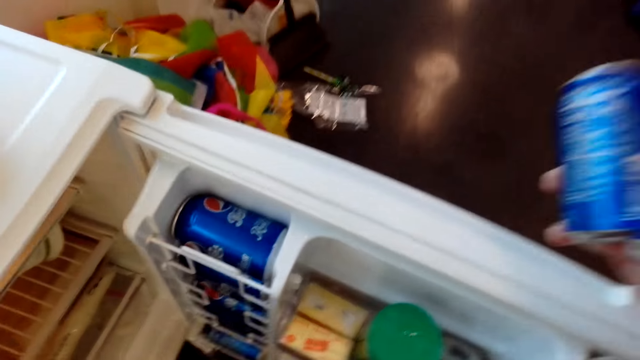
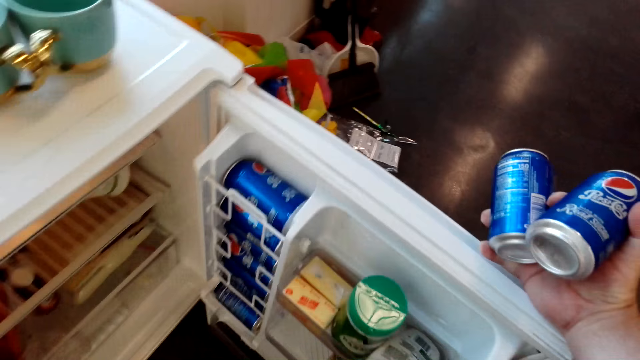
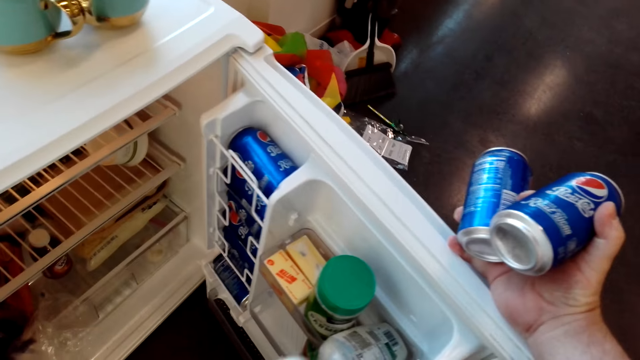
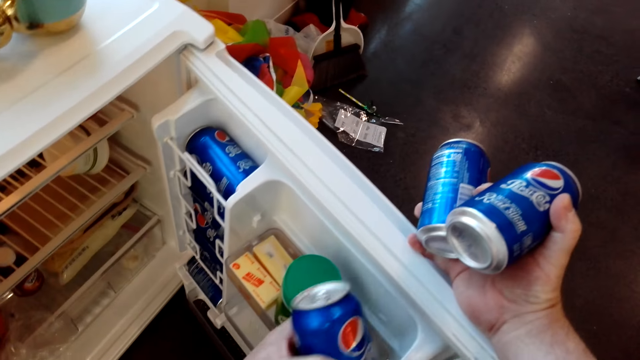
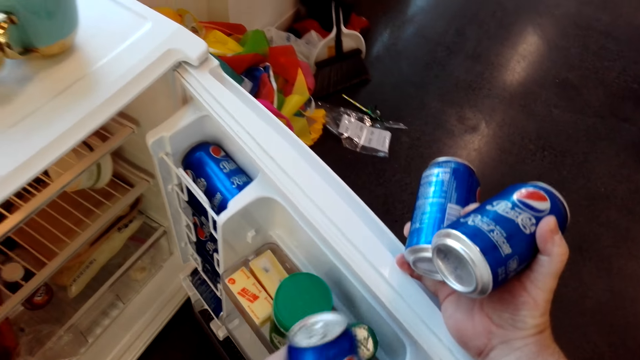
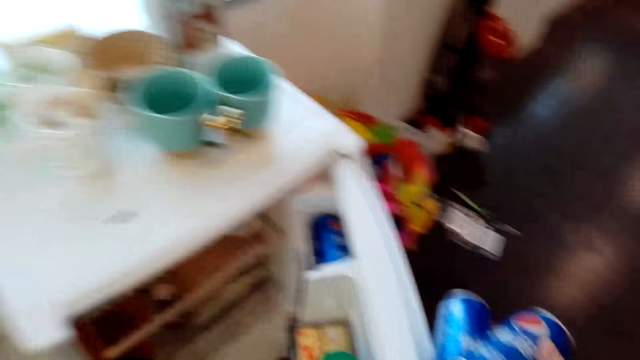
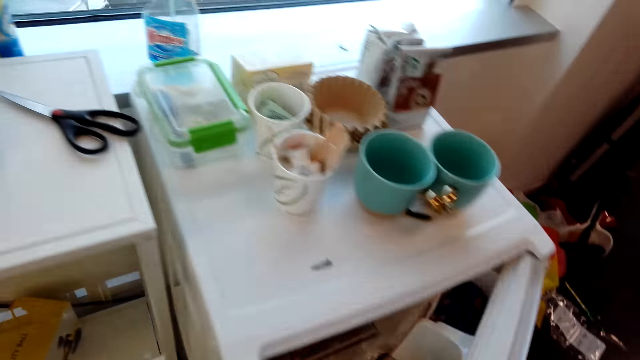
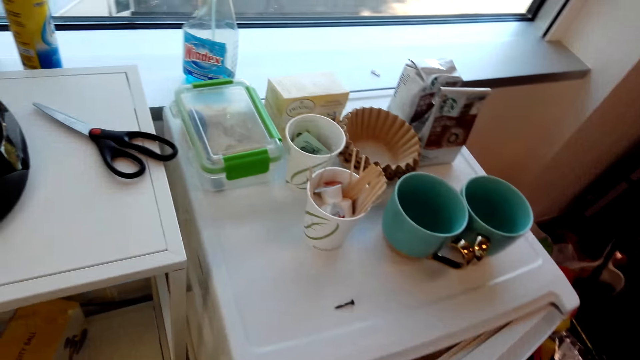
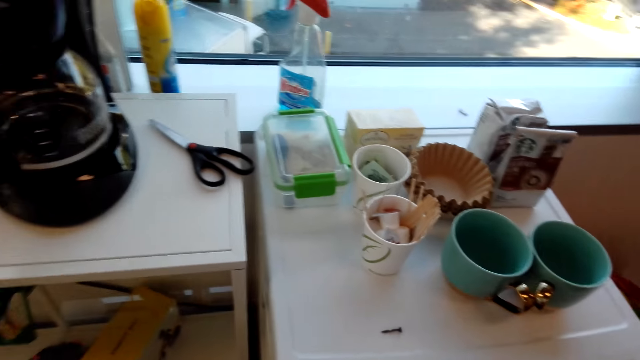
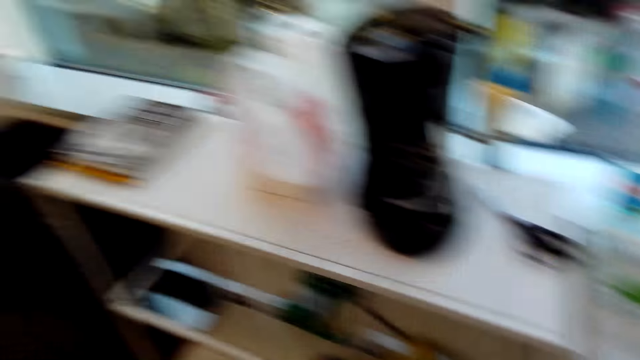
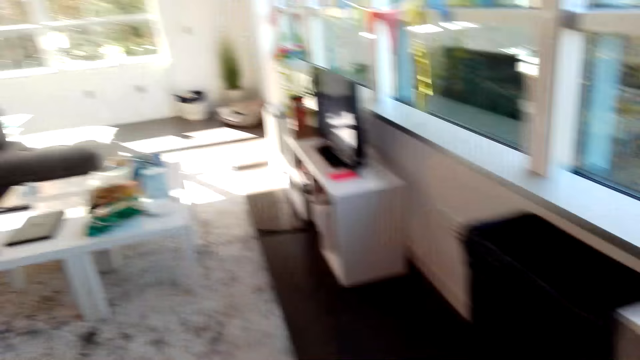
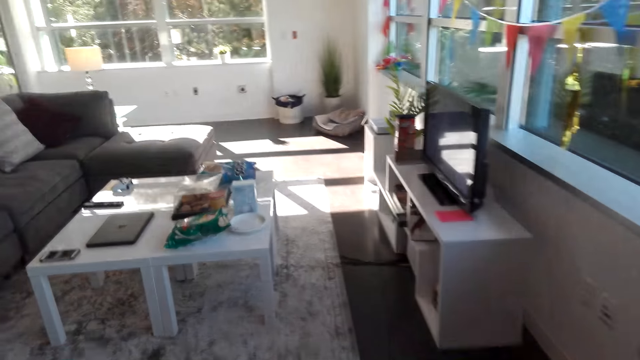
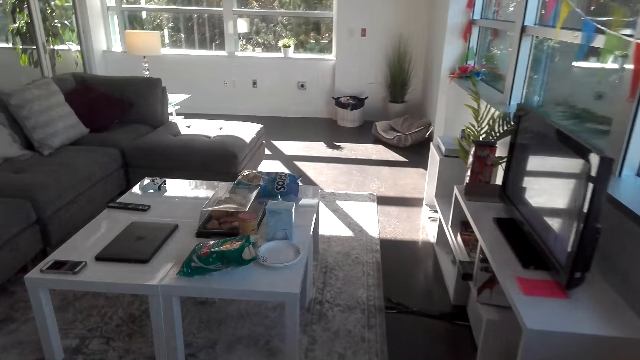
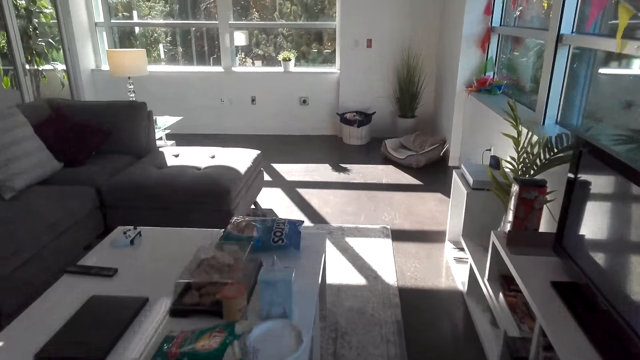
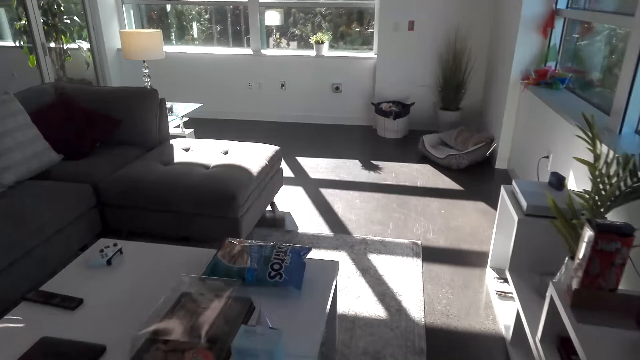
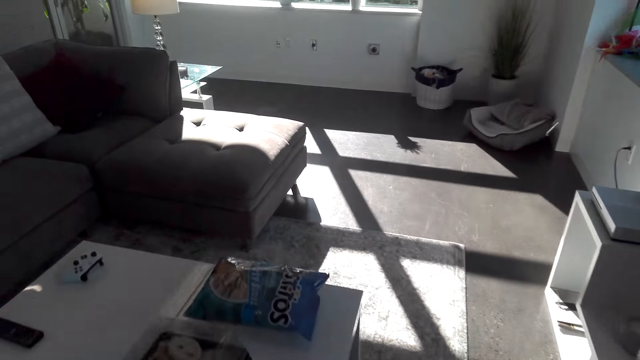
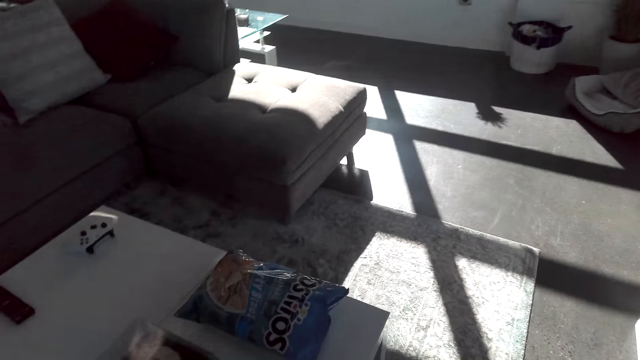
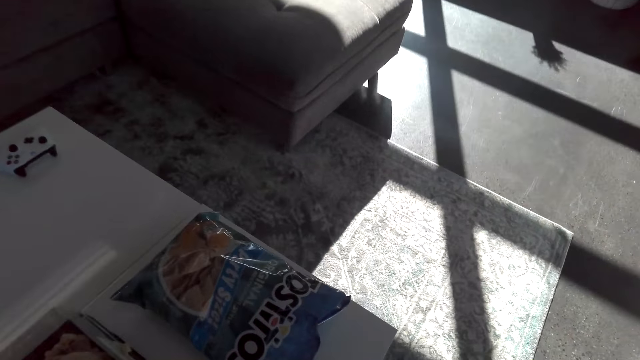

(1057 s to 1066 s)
The camera wearer looks inside the fridge. They close the fridge. They walk around the house.

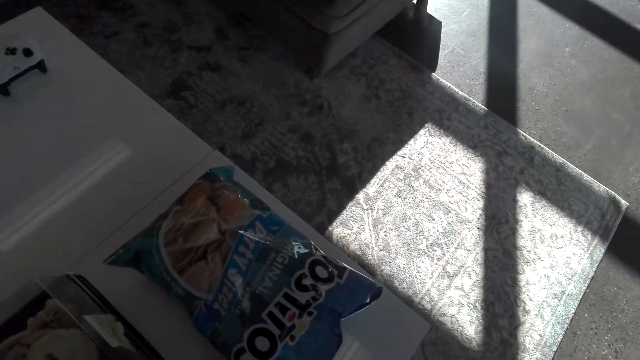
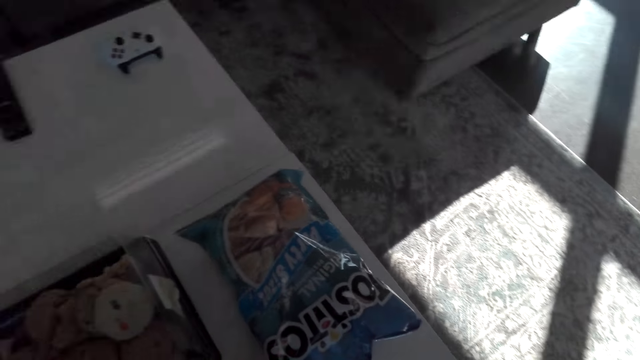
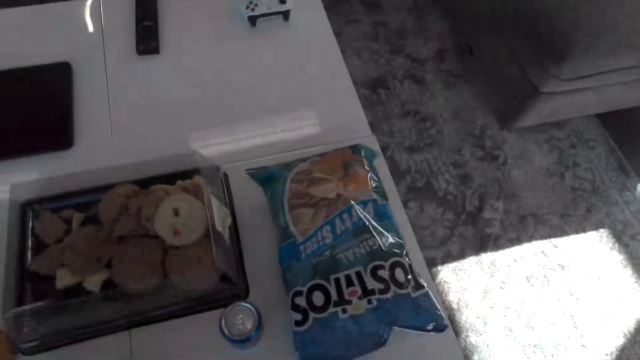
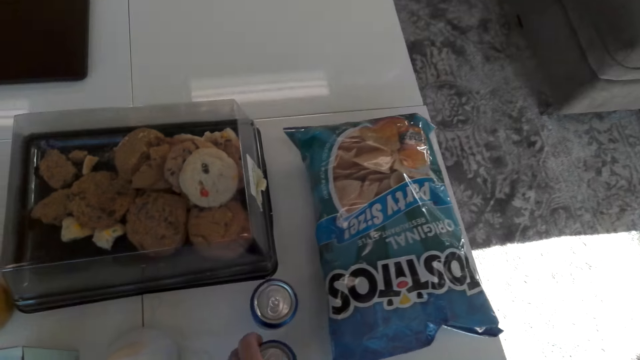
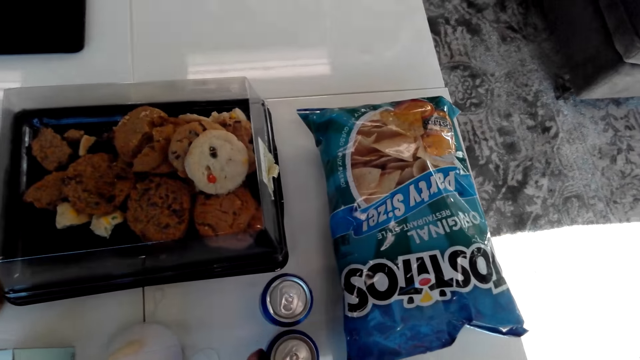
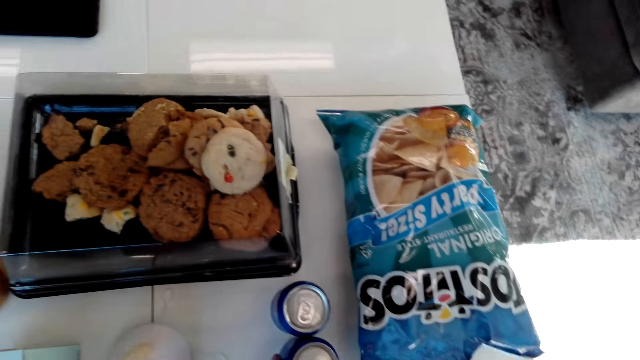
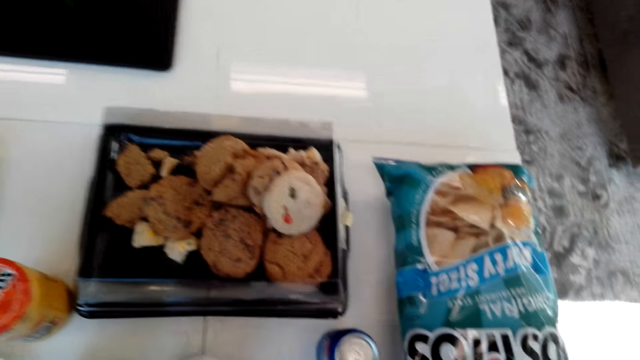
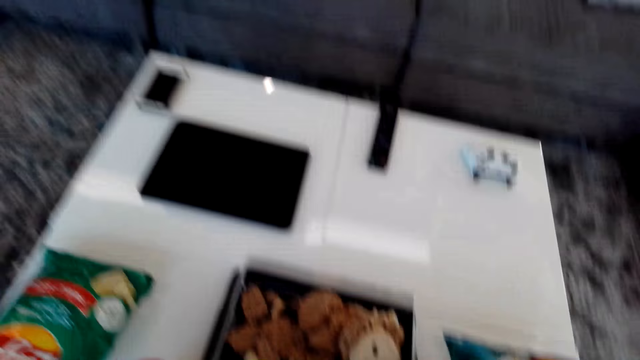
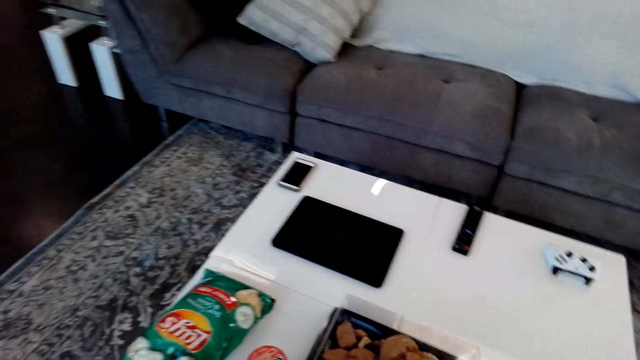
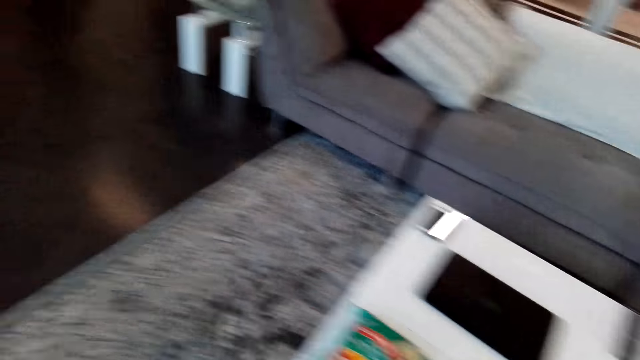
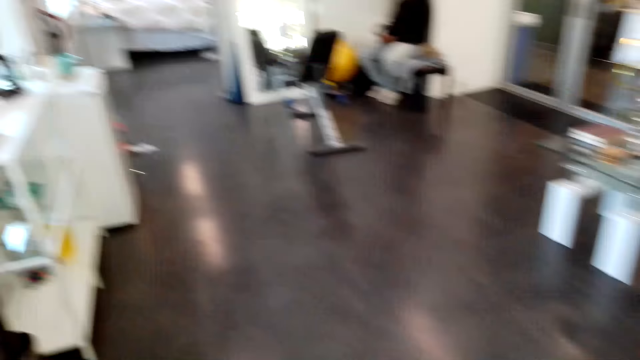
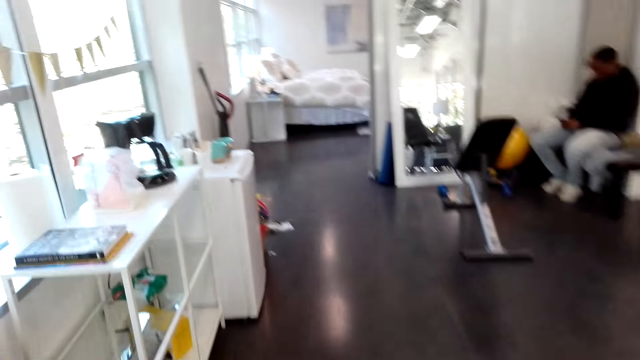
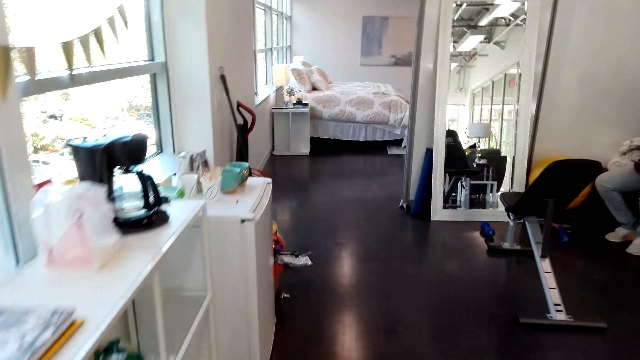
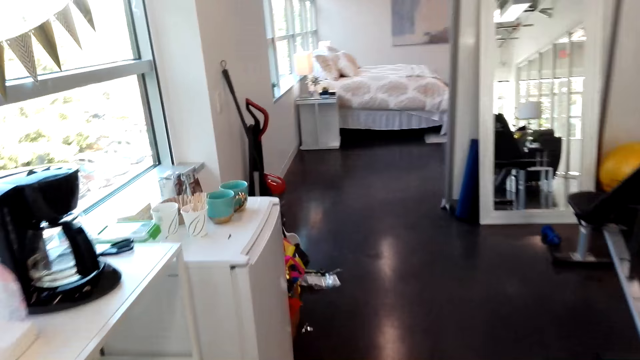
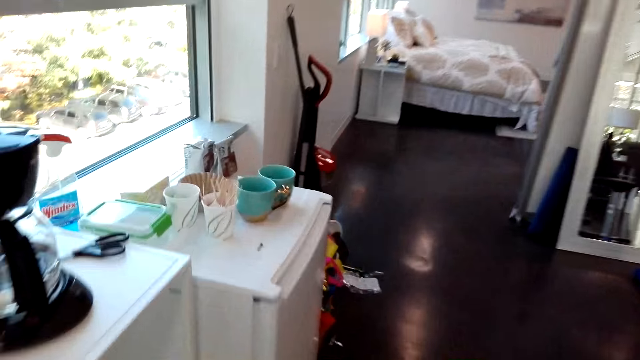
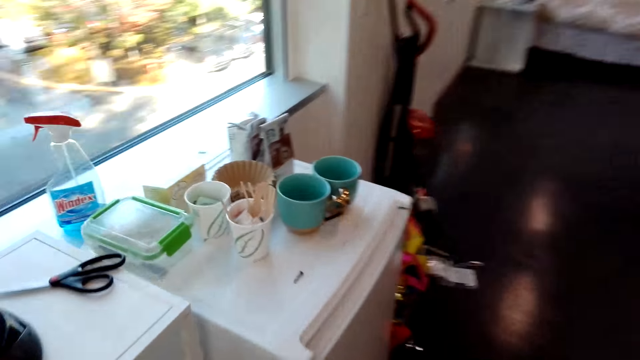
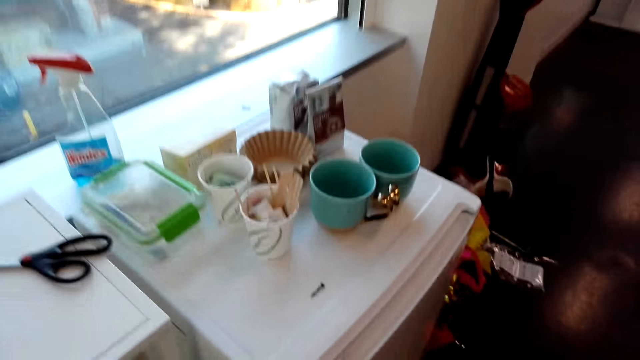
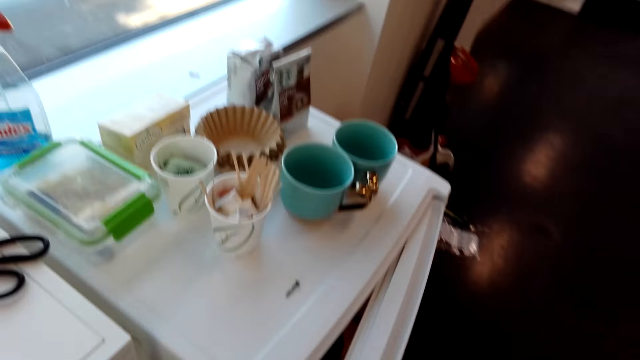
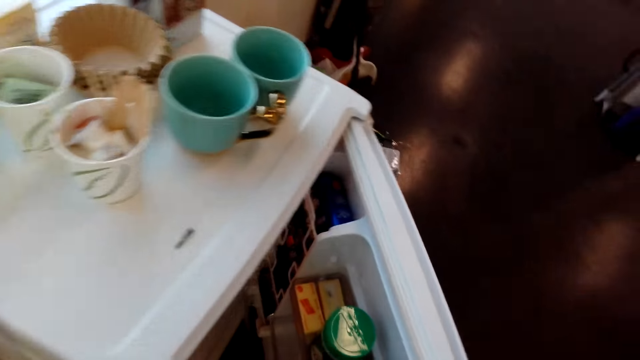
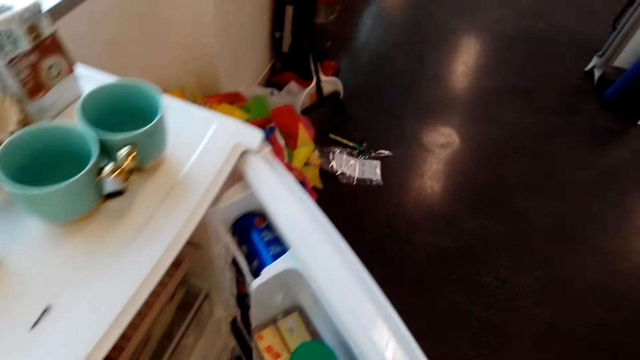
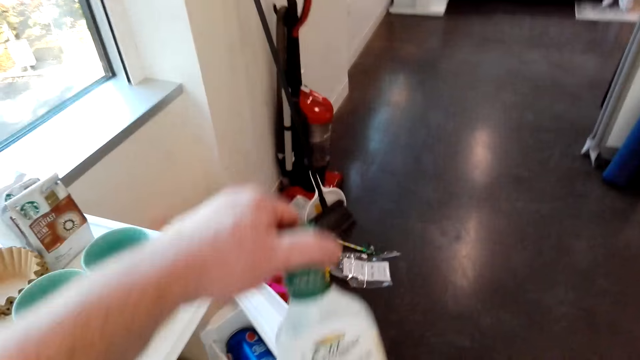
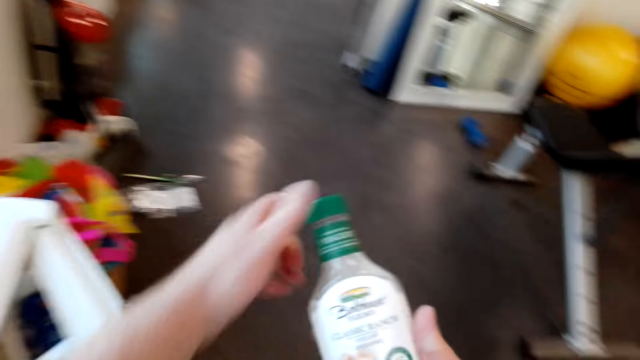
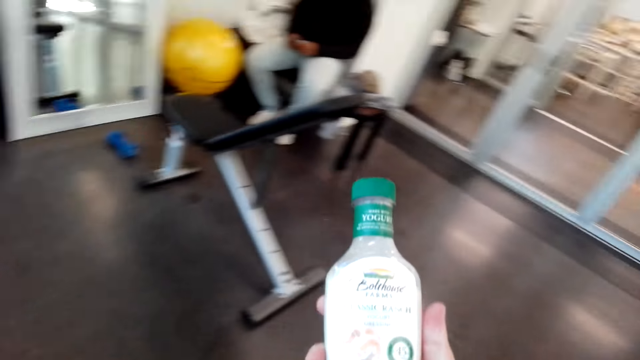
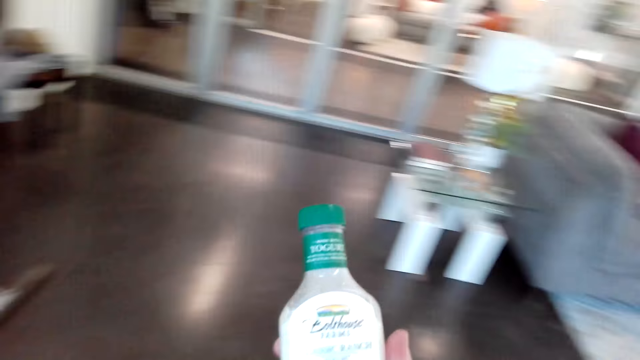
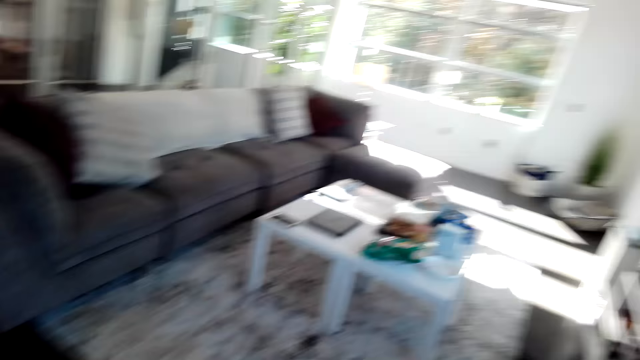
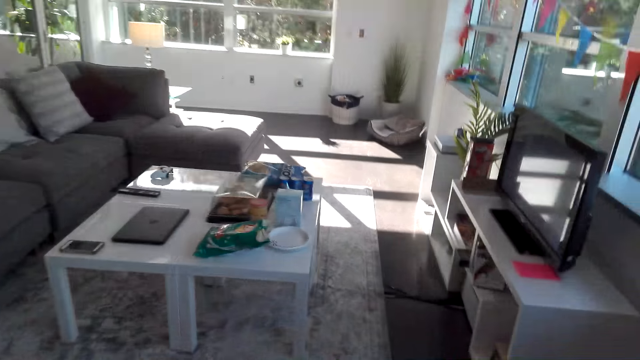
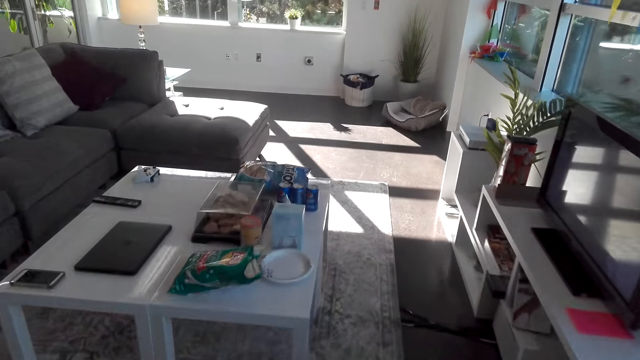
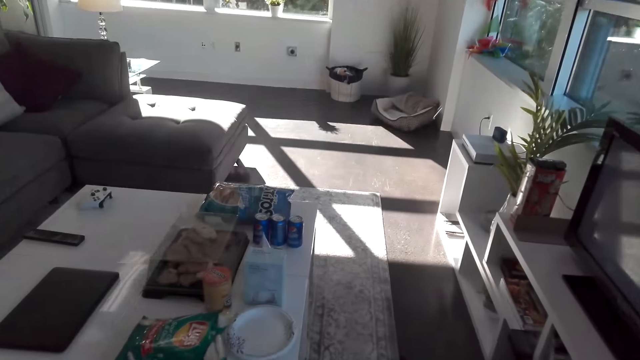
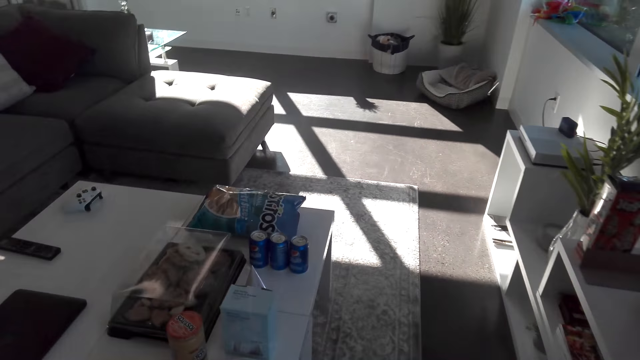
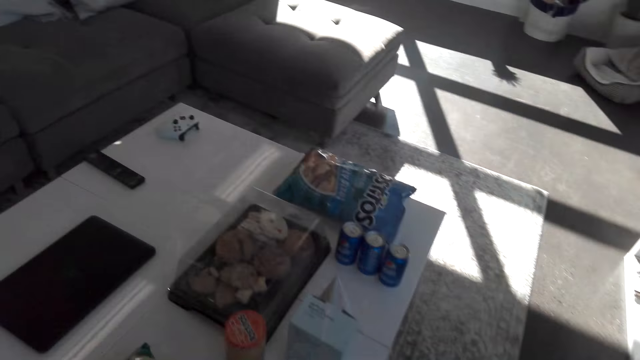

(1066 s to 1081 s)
The camera wearer puts the Pepsi on the table. They walk around the house. They open the fridge. They converse with a man. They pick up something. They look at the bottle. They converse with the man. They walk around.
